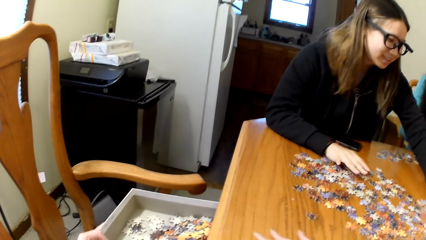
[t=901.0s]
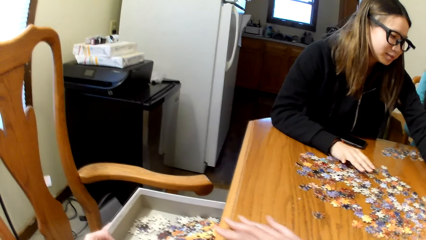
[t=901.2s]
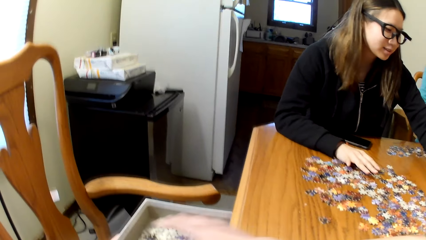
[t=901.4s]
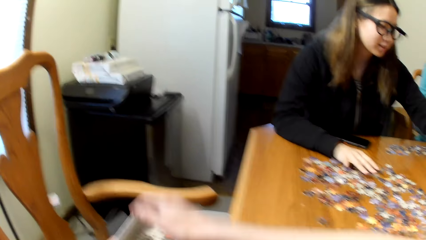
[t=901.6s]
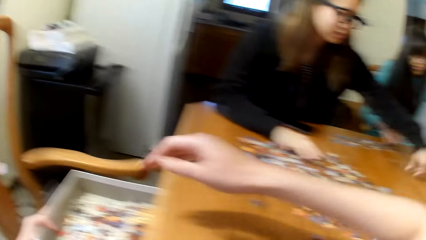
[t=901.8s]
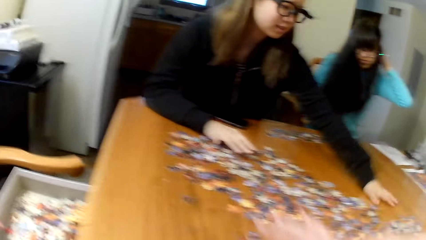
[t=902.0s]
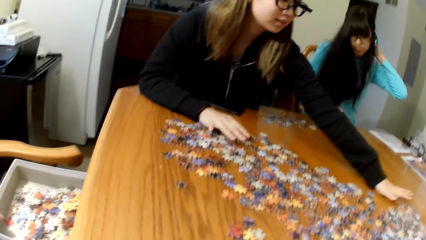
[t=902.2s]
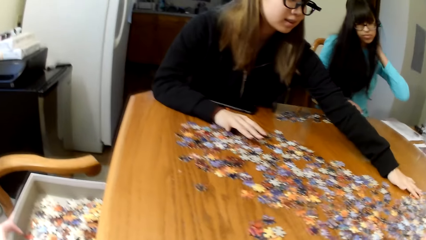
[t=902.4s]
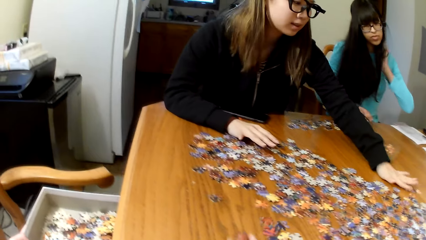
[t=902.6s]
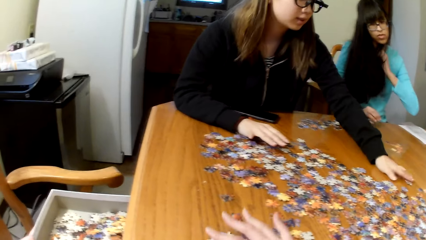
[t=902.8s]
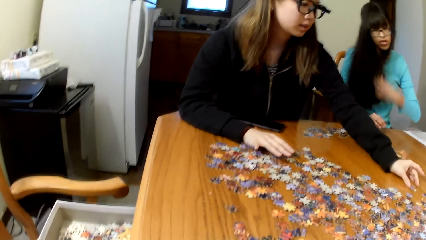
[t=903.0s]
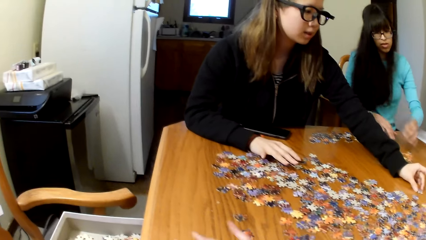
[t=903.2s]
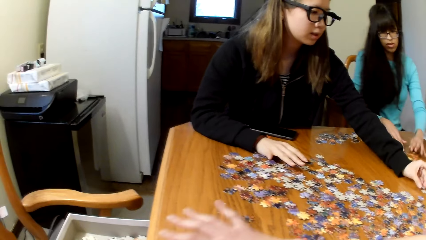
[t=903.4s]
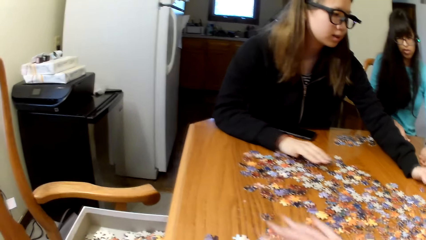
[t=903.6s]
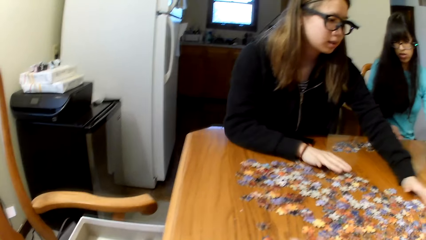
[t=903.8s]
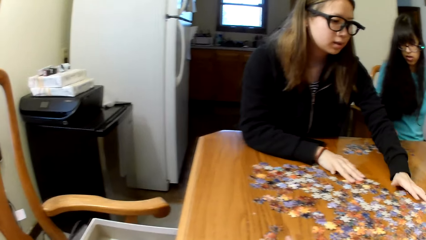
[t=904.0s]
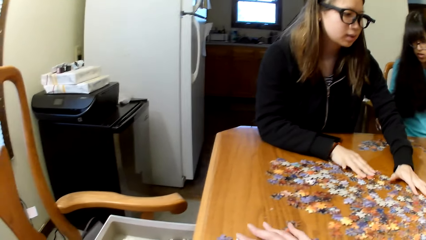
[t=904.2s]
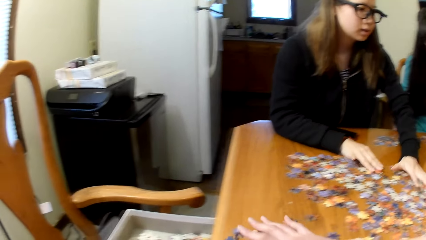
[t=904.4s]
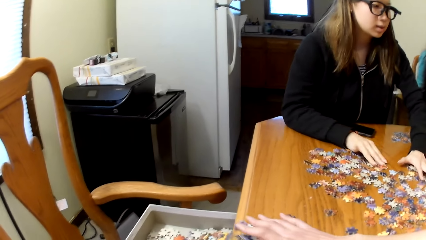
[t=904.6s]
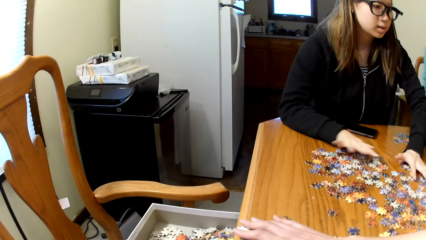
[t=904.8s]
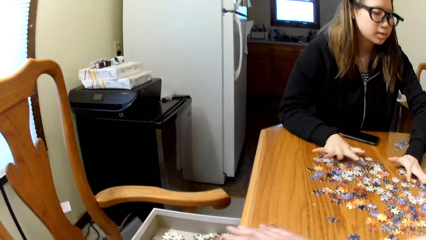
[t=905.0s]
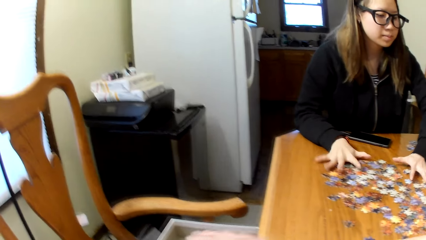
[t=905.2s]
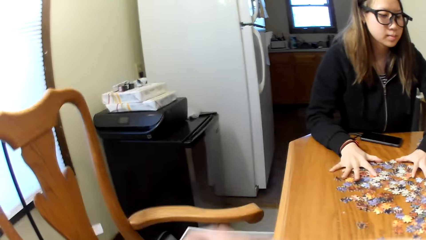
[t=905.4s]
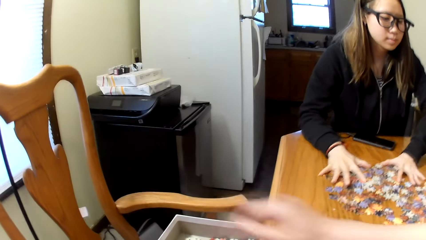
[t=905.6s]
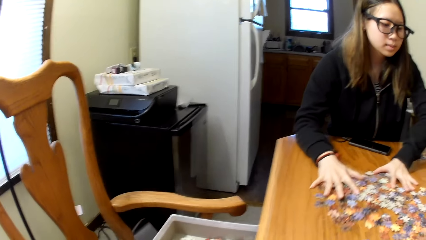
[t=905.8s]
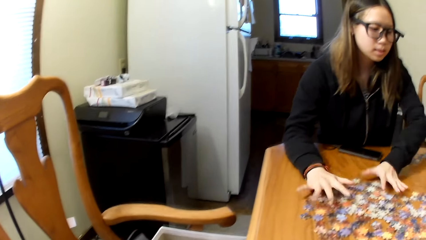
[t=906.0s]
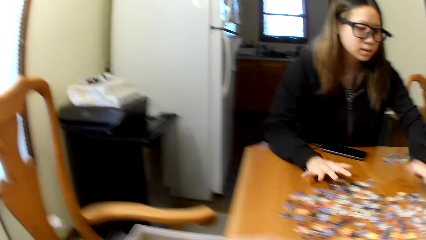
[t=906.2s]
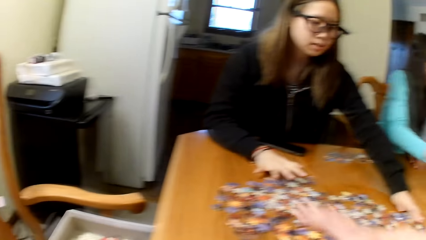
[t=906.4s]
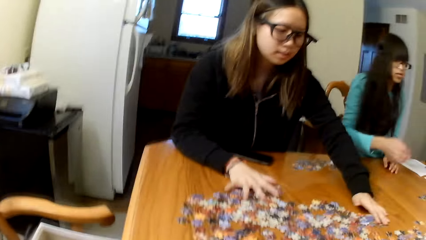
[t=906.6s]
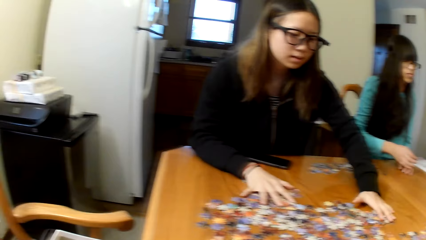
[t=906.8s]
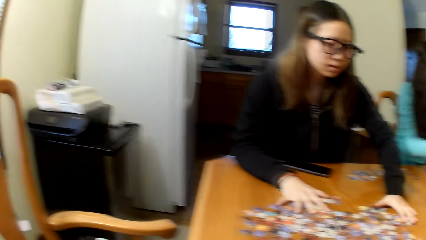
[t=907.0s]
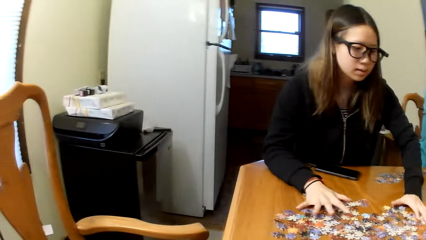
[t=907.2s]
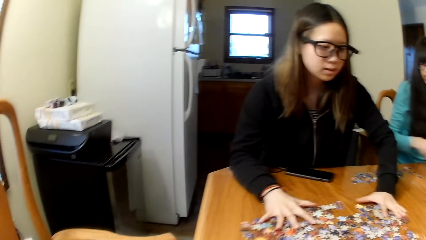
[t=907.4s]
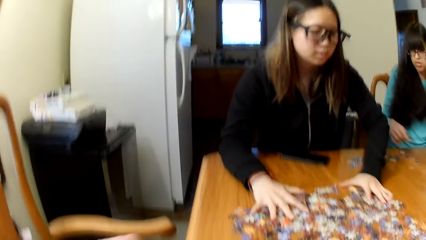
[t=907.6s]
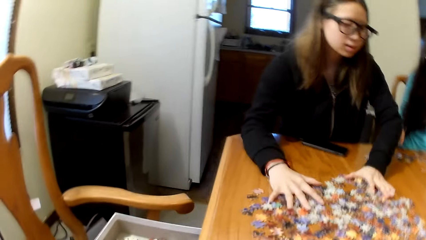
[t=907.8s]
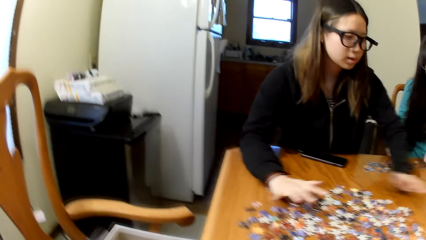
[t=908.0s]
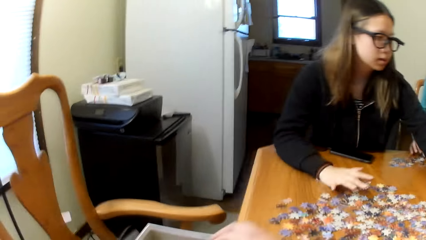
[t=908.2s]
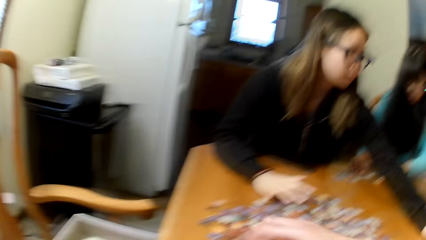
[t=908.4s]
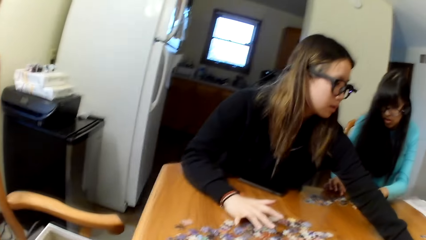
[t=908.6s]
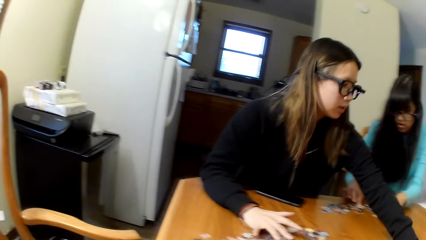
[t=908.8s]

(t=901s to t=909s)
The camera wearer moves the puzzle pieces to the box. A woman moves the puzzle pieces to the box. Another woman moves the puzzle pieces to the box. A third woman moves the puzzle pieces to the box and looks for puzzle pieces. A fourth woman moves the puzzle pieces to the box.

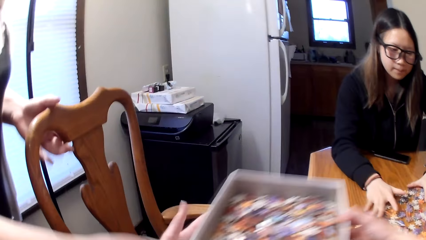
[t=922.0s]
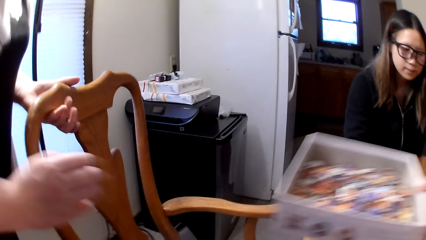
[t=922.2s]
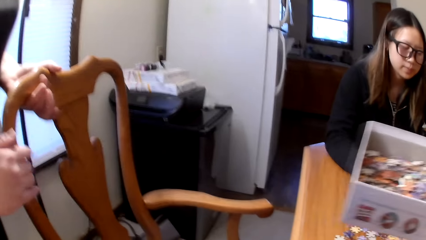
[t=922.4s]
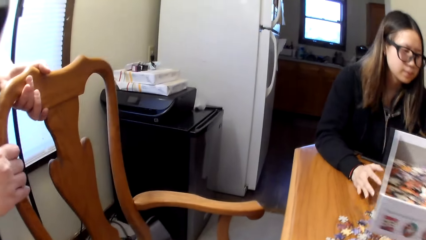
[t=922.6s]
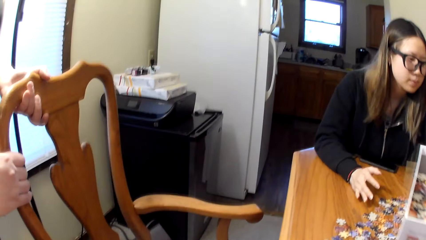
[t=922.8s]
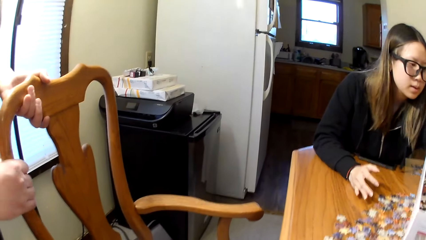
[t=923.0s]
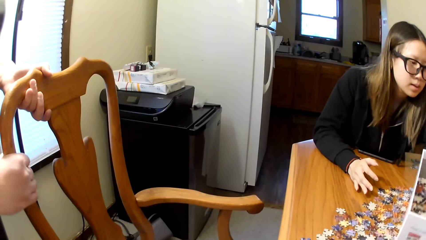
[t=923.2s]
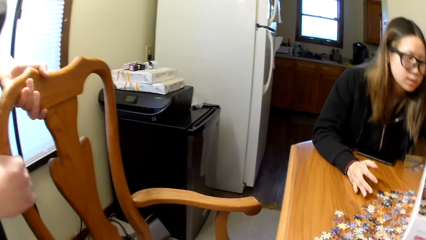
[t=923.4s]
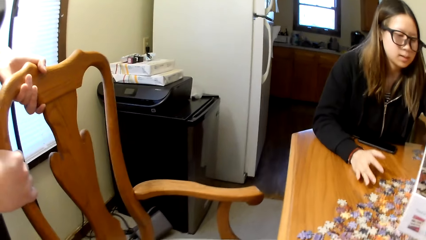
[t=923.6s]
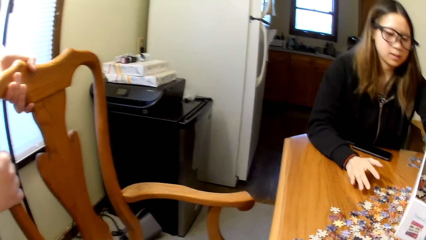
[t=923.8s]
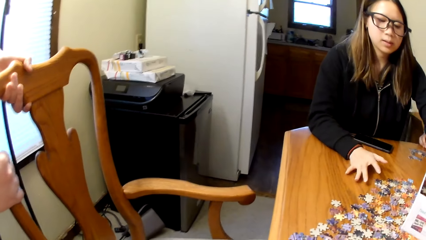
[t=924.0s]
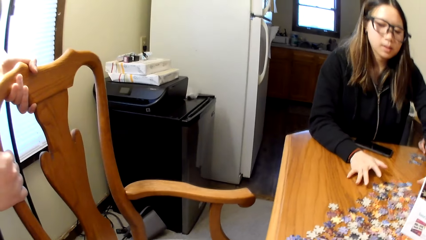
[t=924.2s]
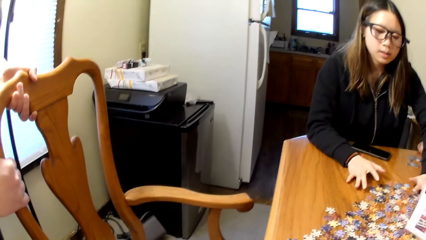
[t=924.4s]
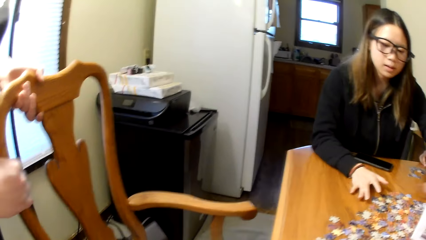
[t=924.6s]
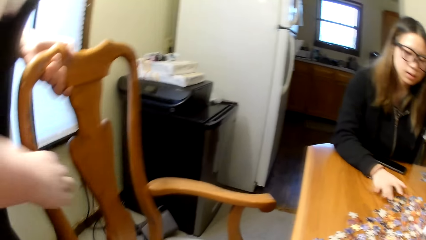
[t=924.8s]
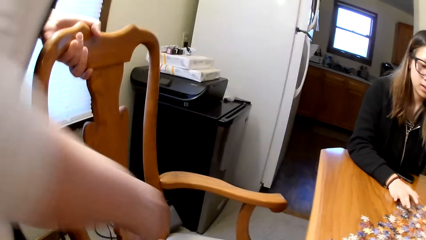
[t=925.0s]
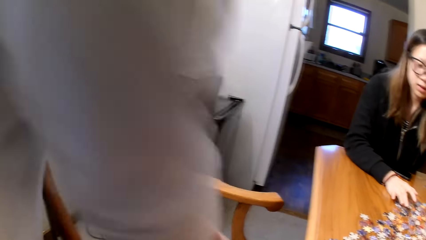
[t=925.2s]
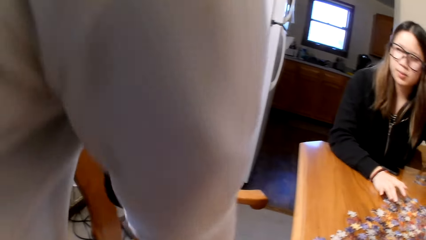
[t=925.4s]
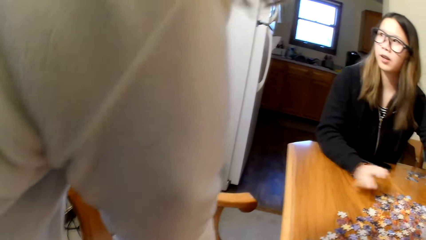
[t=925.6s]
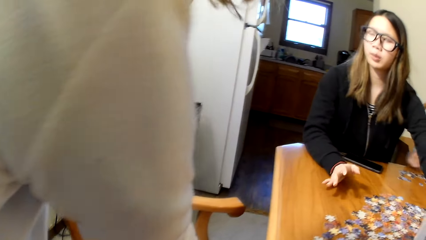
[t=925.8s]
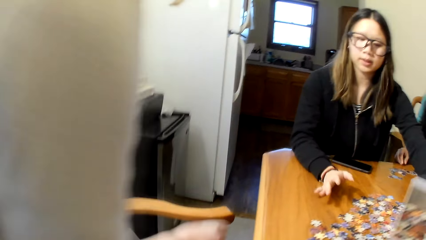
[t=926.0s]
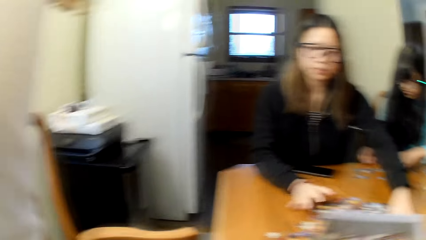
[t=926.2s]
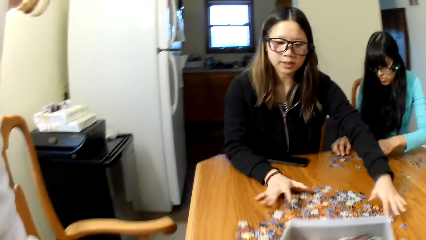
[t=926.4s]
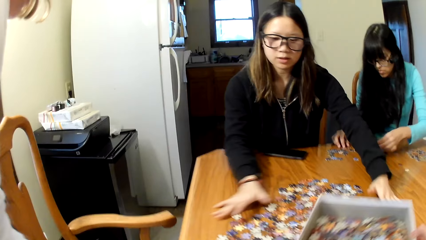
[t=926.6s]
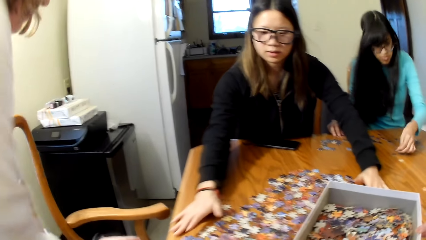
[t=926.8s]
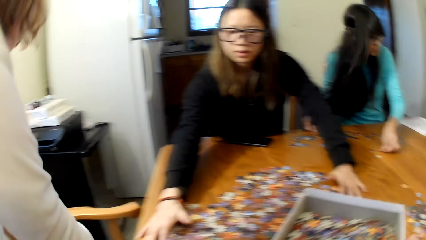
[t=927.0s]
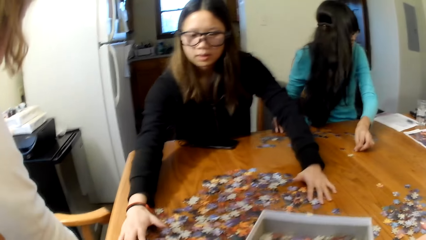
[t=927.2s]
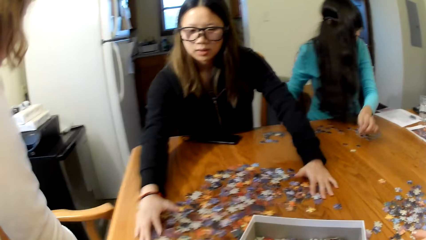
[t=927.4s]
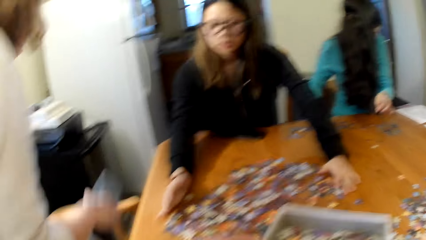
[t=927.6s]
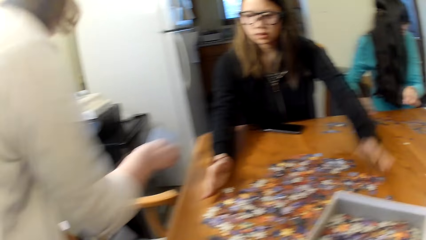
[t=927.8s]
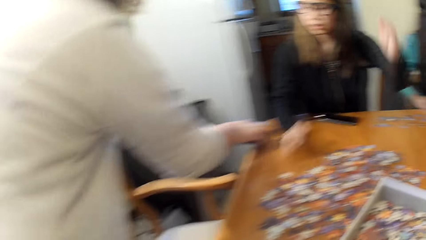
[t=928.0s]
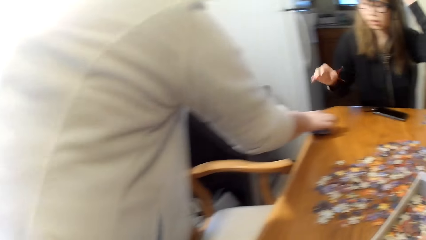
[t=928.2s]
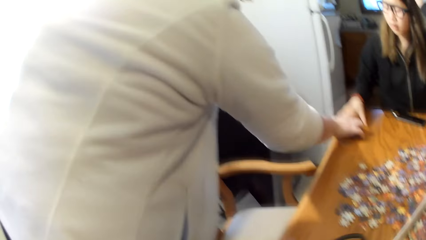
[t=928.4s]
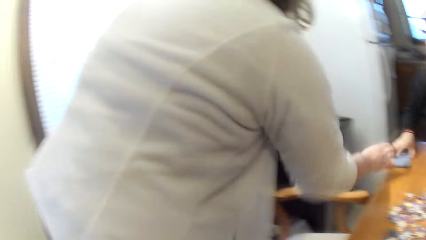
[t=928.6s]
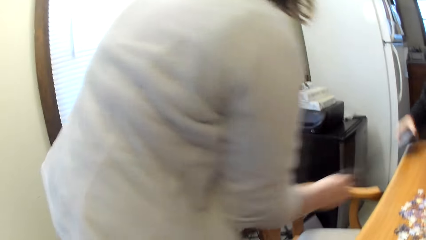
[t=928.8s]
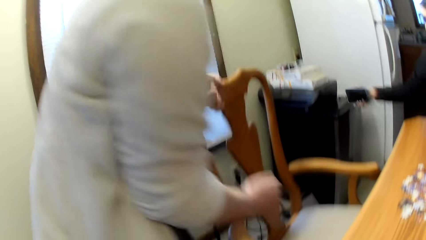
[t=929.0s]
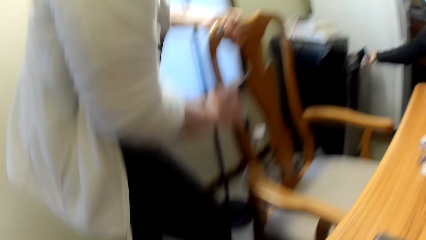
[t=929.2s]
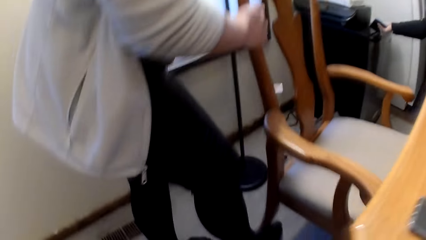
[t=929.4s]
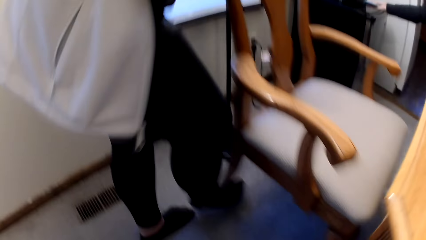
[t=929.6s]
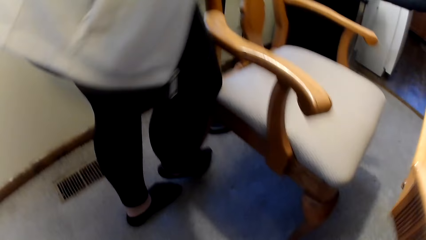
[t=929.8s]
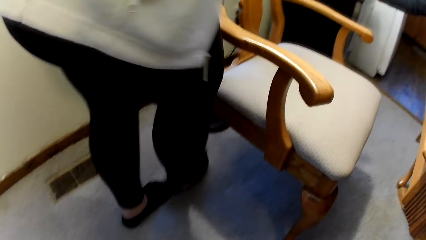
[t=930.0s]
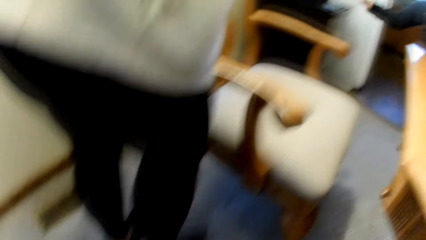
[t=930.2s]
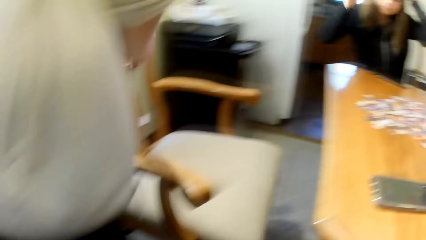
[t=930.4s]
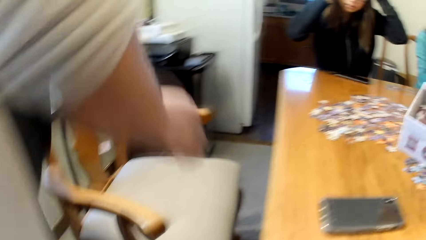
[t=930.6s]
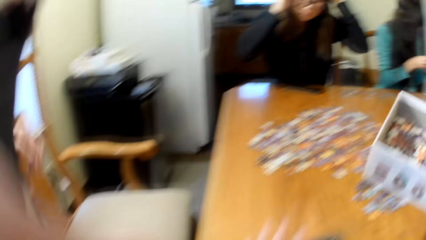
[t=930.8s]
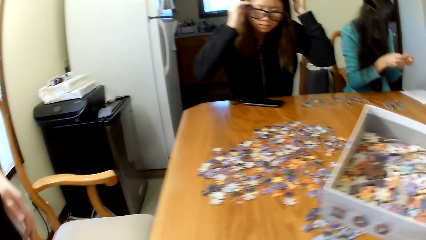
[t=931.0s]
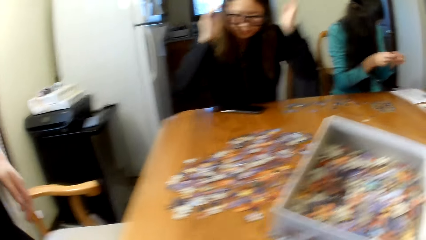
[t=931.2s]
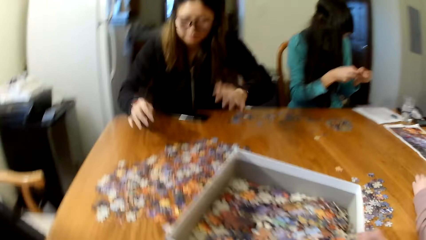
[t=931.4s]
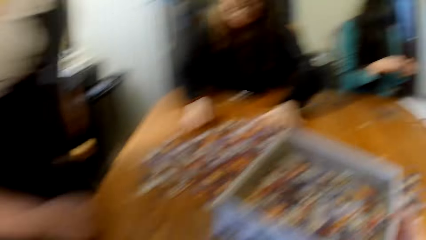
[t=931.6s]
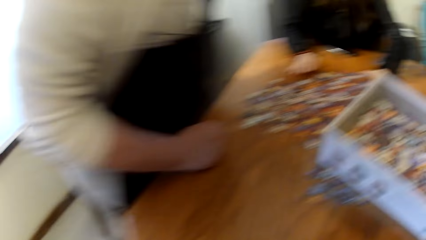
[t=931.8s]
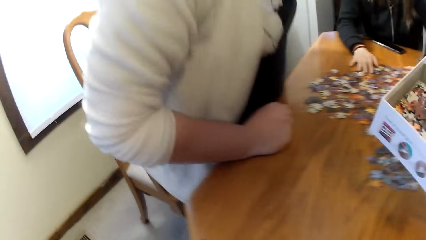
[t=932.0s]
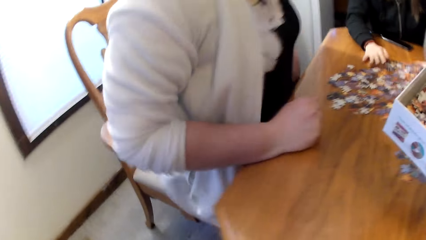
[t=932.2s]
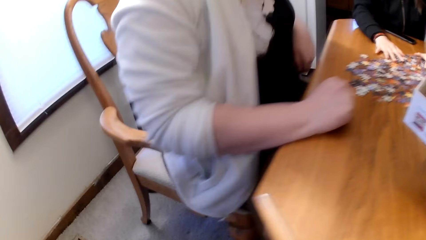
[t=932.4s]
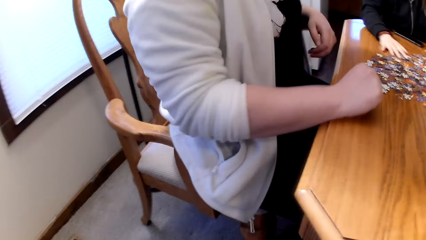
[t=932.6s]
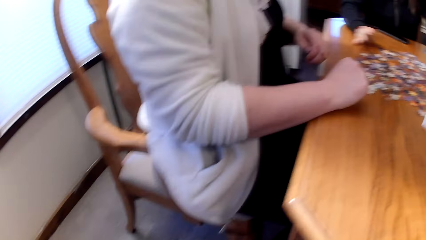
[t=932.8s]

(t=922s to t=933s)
The camera wearer places the box on the table. A lady picks something. Another lady collects the pieces of paper.
